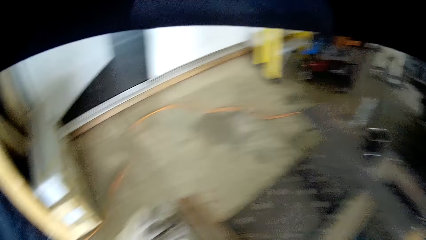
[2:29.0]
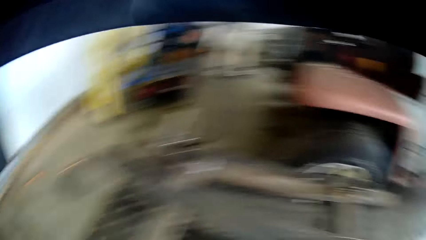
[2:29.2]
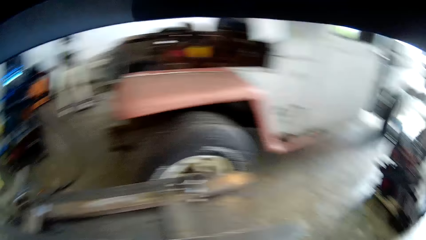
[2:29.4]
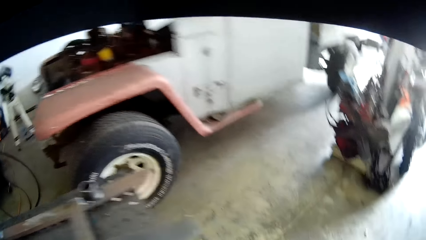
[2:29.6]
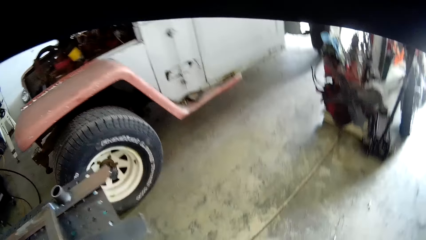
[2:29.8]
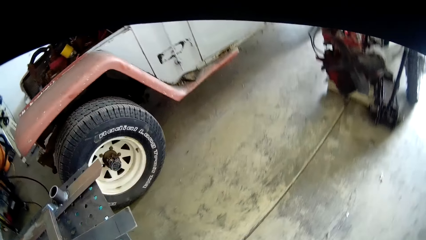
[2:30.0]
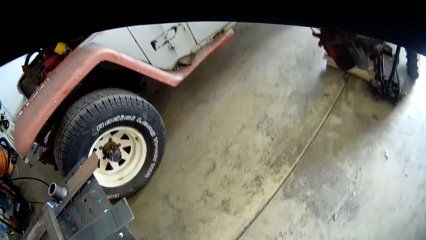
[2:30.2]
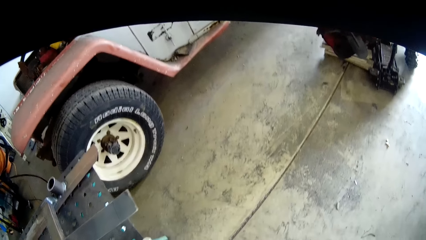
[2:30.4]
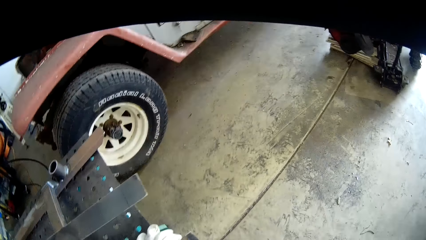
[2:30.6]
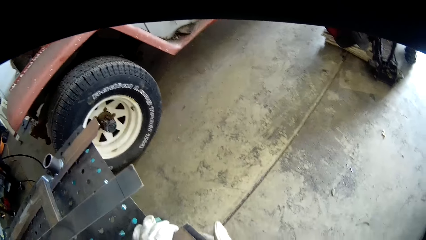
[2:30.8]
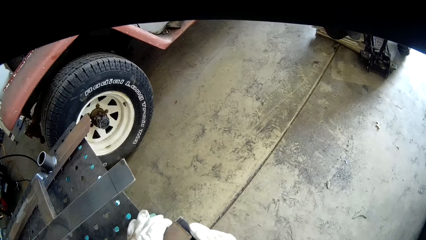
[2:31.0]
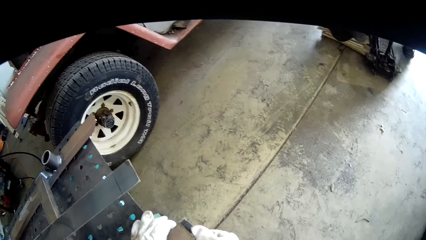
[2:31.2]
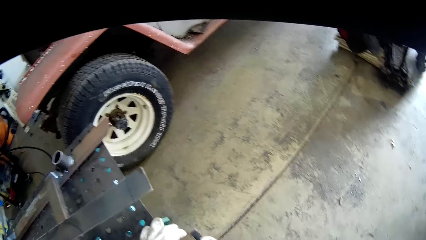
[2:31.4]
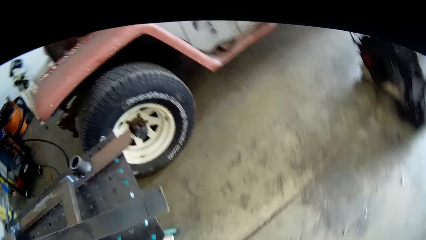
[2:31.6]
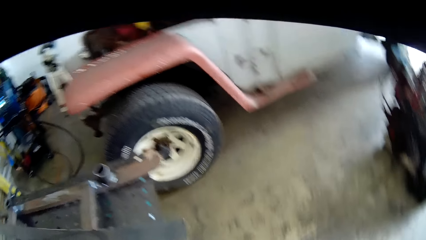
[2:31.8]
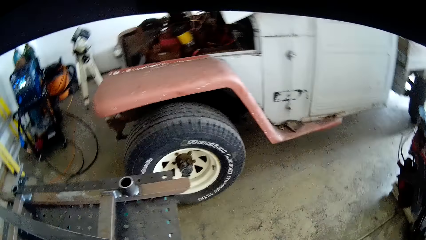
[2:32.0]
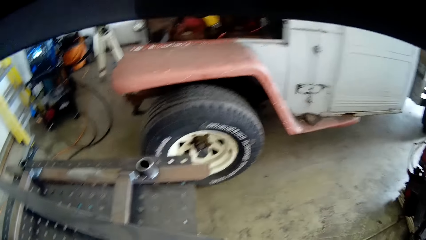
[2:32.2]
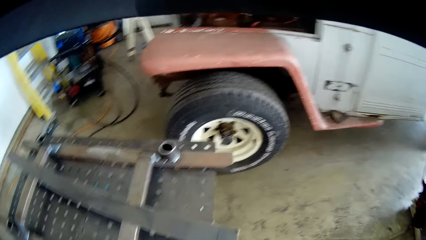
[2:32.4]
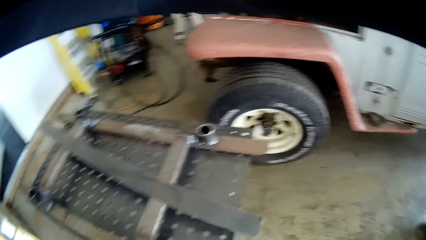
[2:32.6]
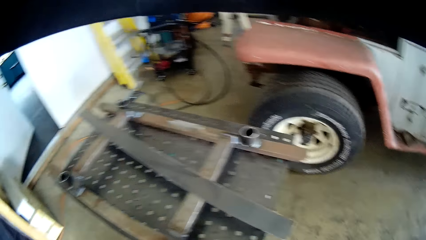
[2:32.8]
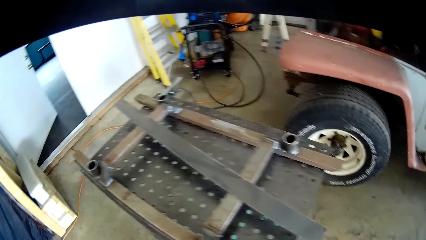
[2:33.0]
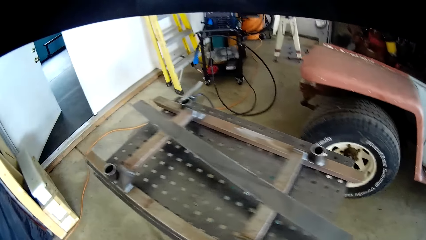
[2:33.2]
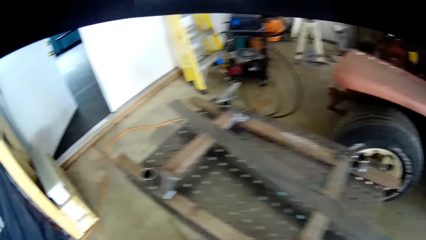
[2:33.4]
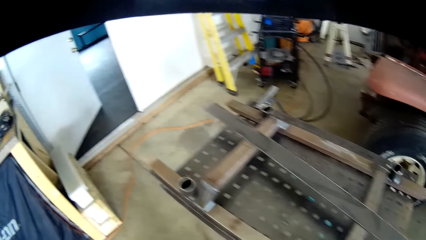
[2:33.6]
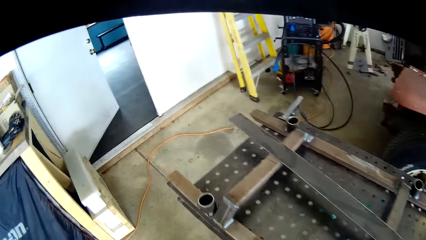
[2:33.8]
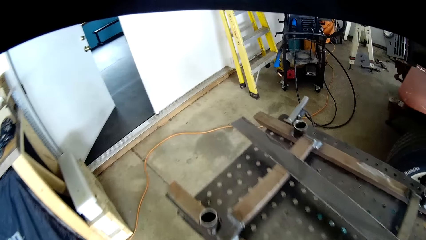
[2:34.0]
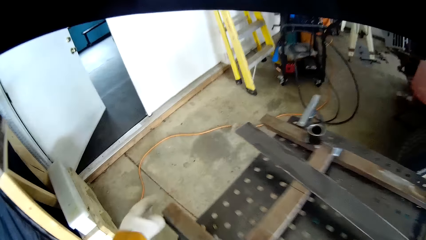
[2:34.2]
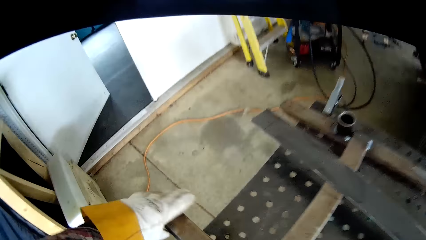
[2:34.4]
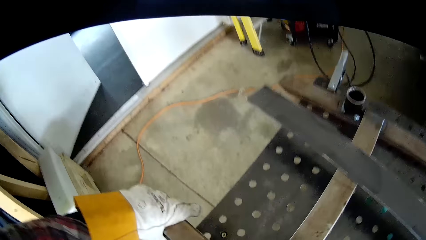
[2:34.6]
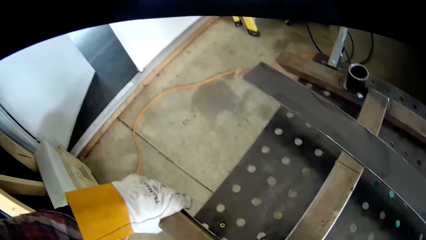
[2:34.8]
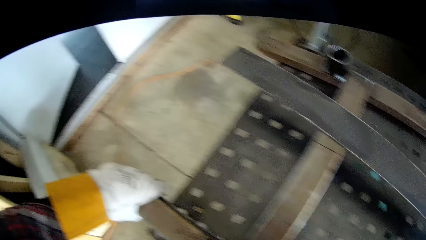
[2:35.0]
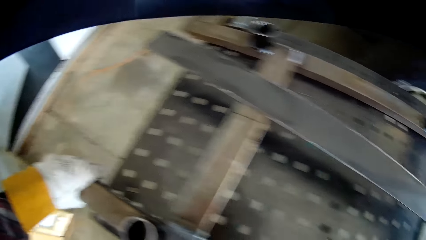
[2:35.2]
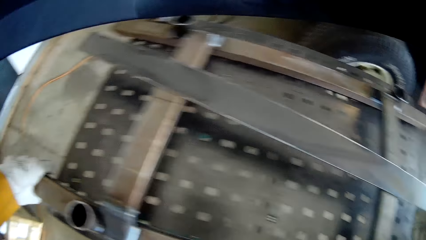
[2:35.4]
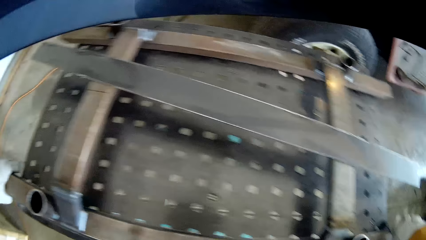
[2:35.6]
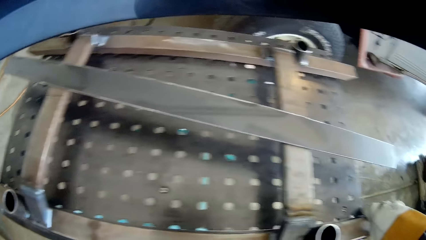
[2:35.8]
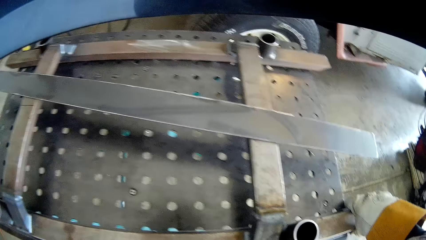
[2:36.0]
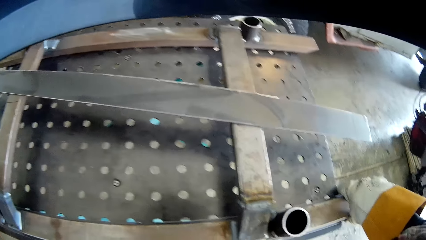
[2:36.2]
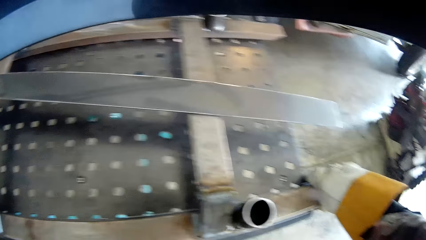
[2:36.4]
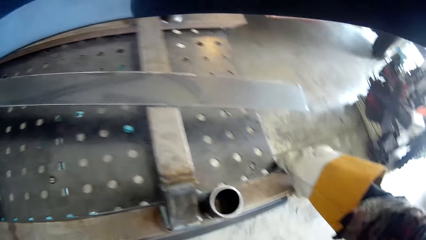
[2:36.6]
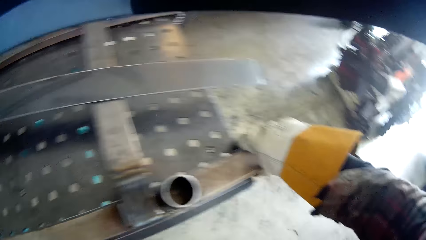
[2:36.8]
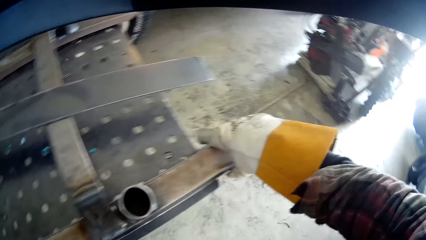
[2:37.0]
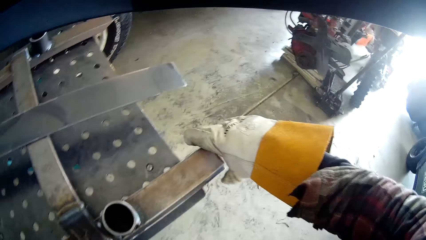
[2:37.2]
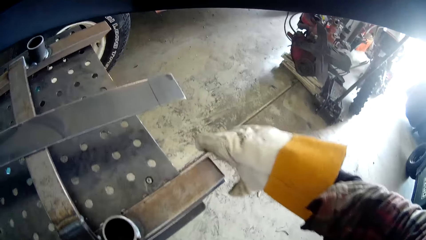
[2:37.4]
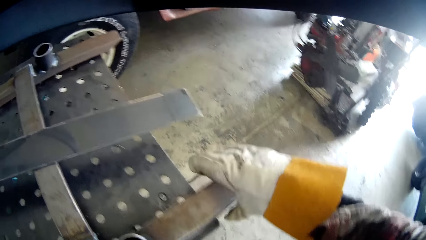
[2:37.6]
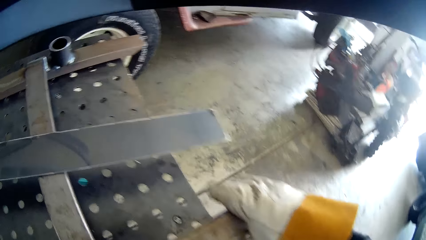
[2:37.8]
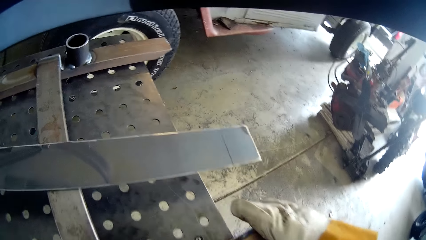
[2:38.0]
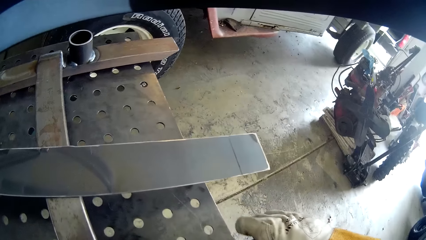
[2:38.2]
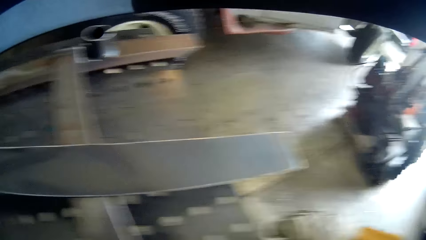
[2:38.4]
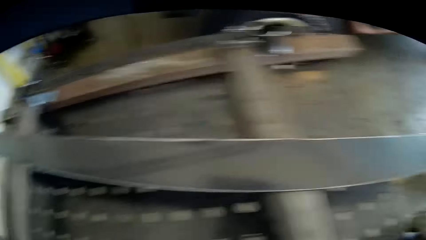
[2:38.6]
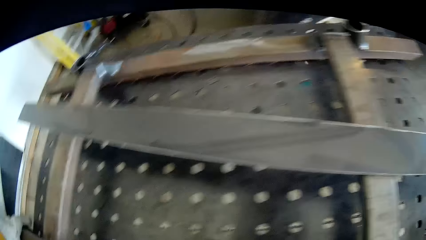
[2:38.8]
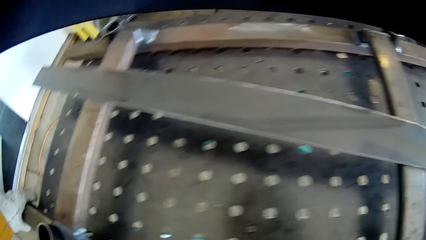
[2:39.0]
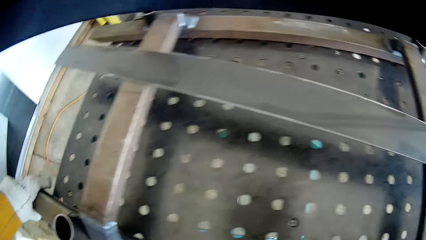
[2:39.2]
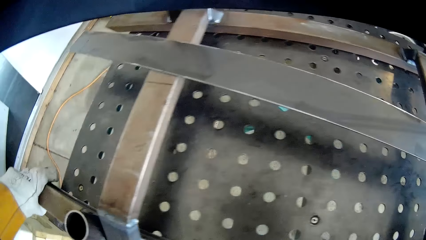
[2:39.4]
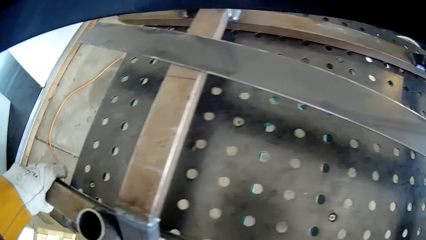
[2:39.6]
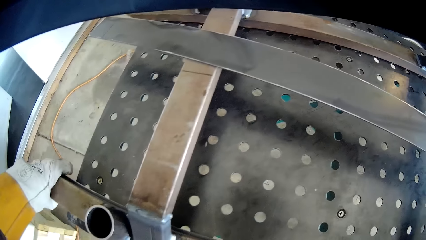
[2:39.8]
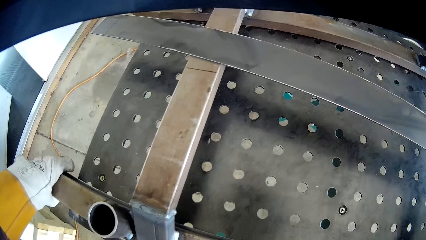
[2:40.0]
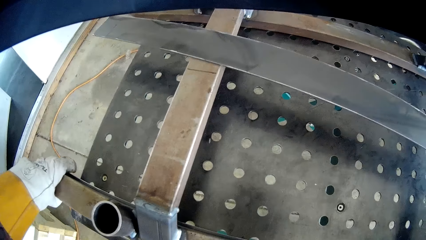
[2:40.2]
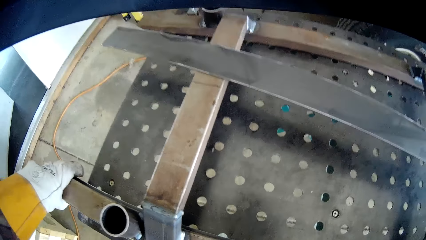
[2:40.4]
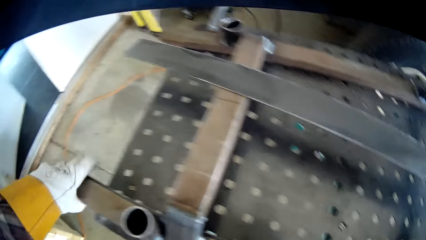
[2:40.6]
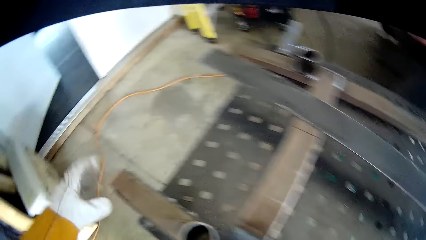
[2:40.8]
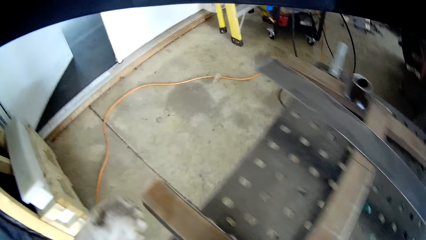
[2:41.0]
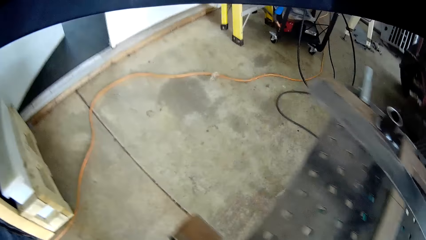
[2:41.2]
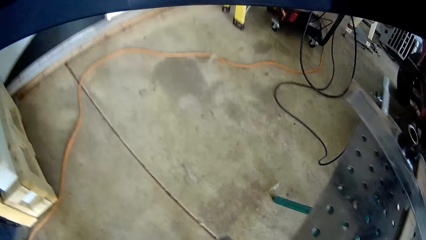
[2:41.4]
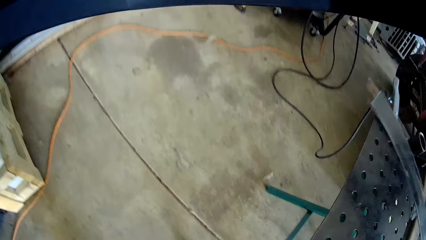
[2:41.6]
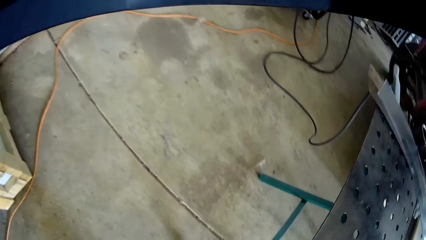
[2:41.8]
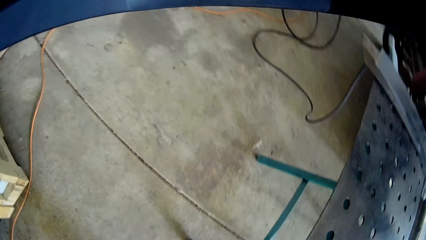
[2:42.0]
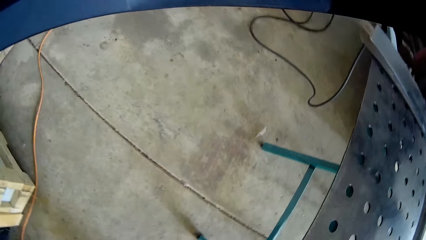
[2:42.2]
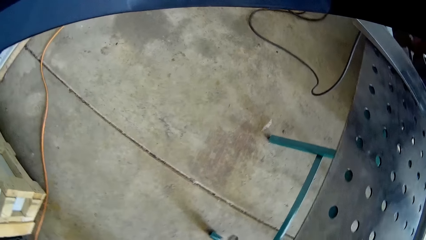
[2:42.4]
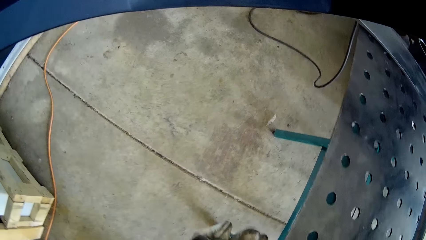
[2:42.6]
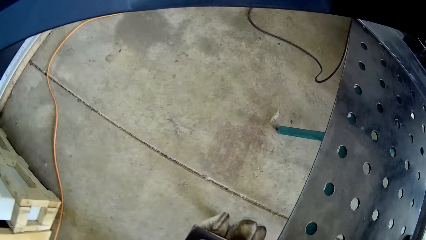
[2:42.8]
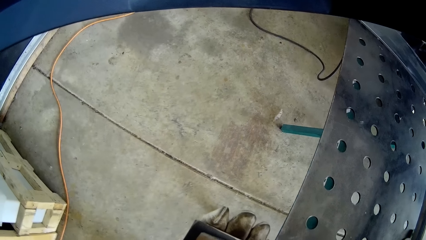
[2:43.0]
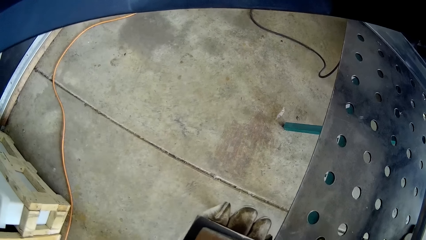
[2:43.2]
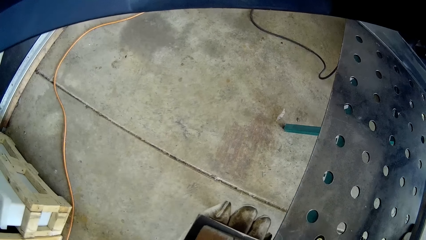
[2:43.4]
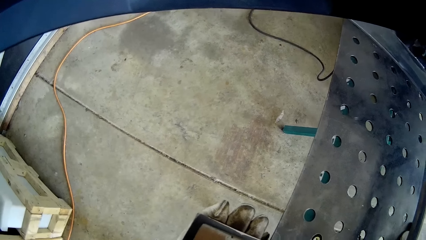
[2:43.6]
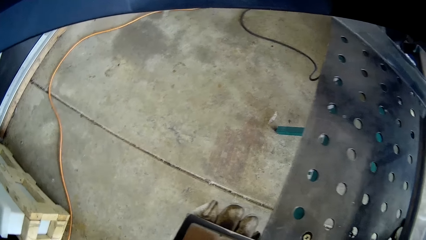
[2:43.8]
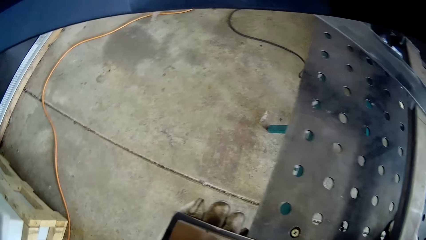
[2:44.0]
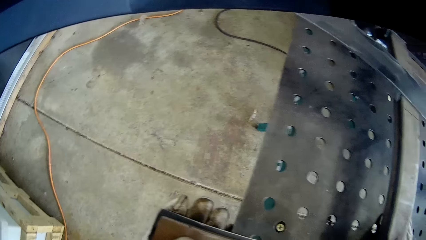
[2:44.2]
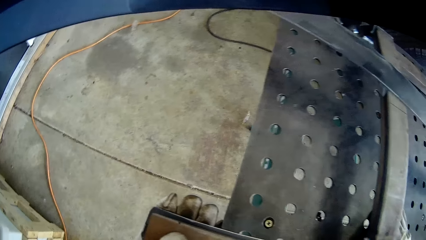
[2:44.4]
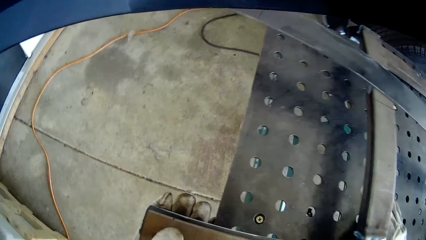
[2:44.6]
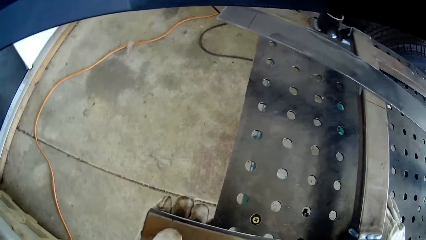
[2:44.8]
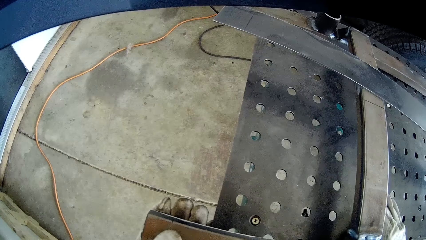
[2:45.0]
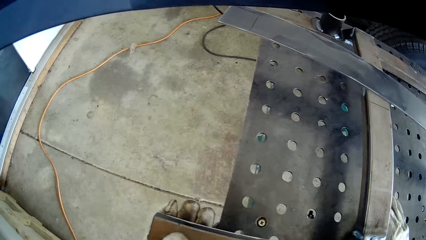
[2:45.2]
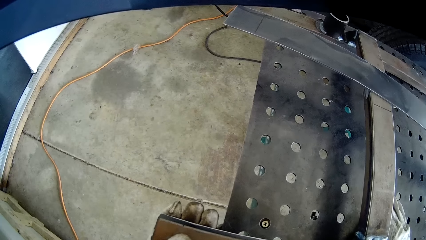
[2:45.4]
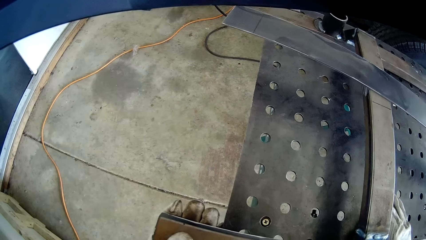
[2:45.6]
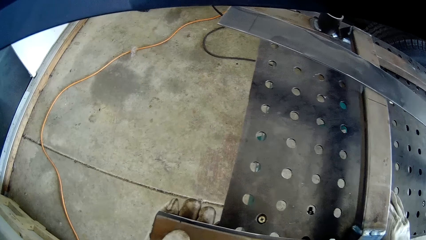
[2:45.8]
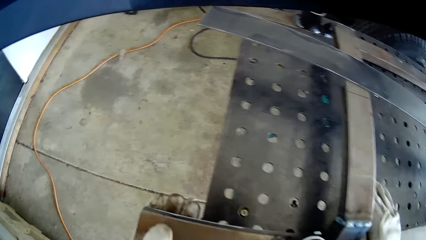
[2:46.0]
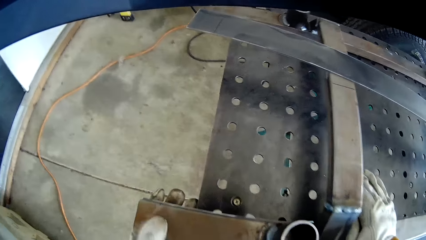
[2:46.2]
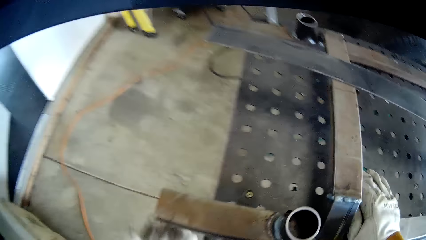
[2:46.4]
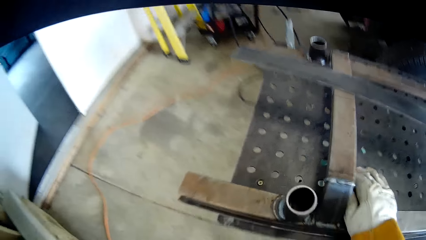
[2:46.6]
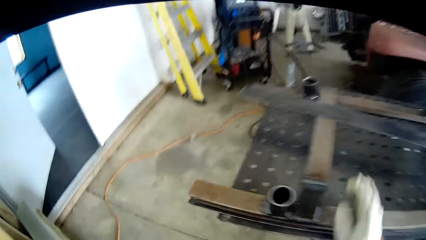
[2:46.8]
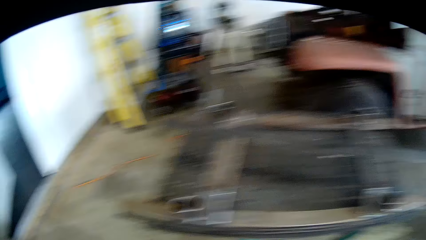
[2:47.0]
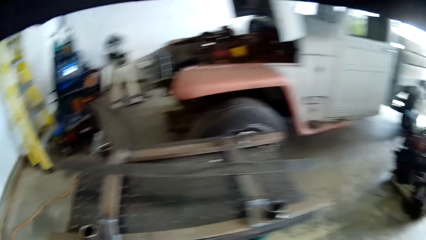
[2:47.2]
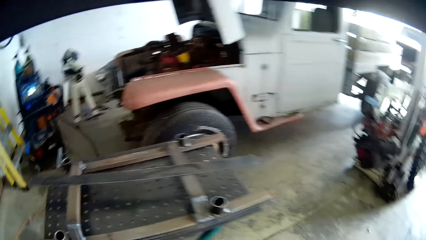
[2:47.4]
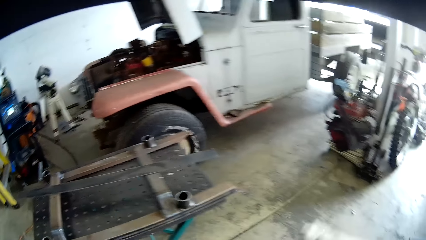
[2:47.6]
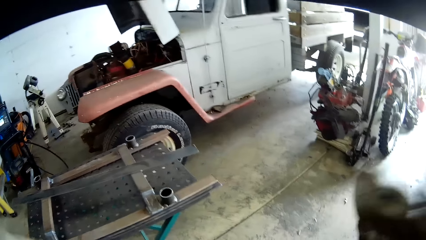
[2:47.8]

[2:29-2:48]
The camera wearer adjusts the second metal on the metal table with both his hands. He places his right hand on the second metal on the metal table. He untouches the metal. He balances the metal. He untouches the metal.
